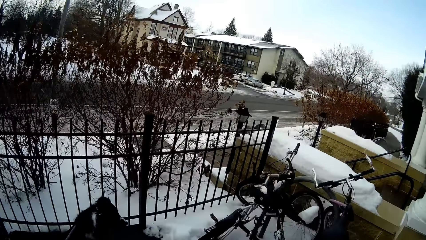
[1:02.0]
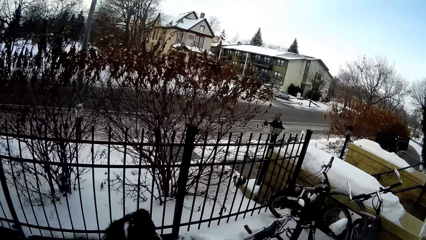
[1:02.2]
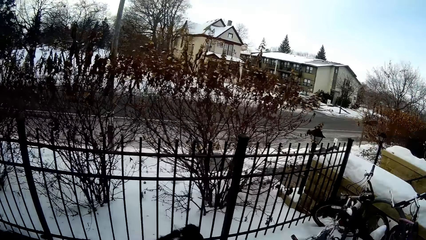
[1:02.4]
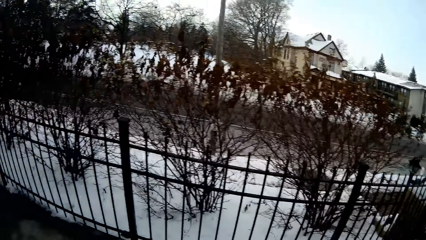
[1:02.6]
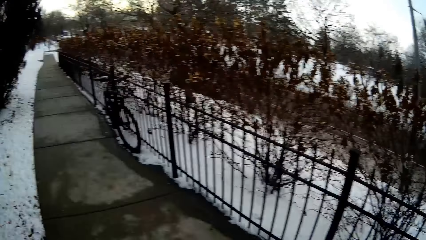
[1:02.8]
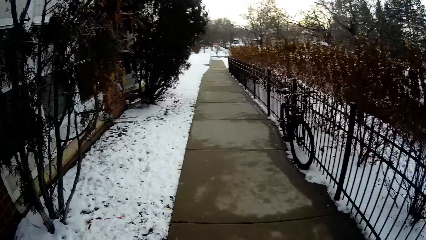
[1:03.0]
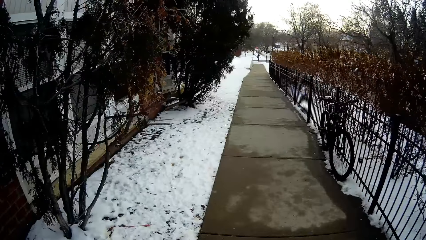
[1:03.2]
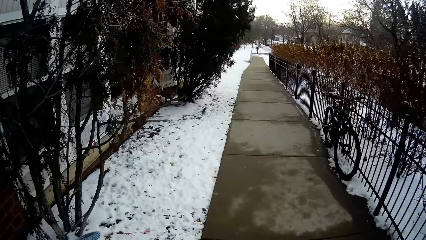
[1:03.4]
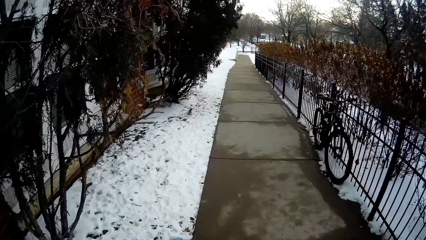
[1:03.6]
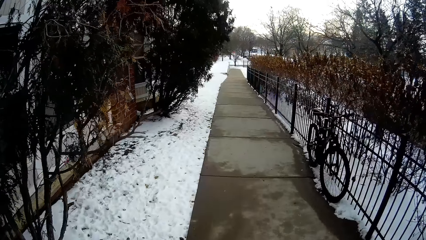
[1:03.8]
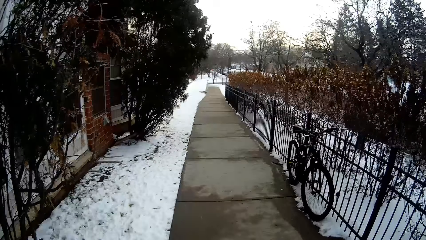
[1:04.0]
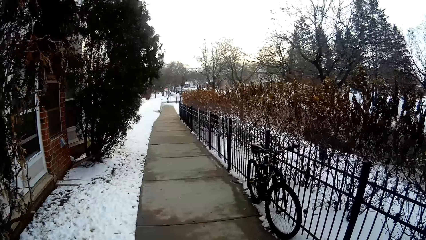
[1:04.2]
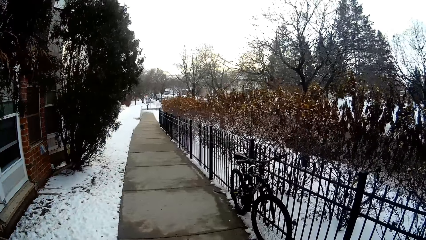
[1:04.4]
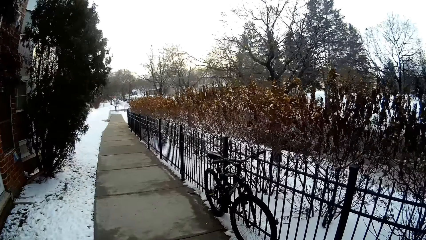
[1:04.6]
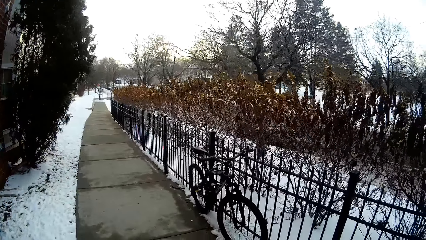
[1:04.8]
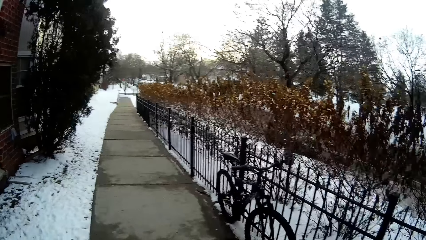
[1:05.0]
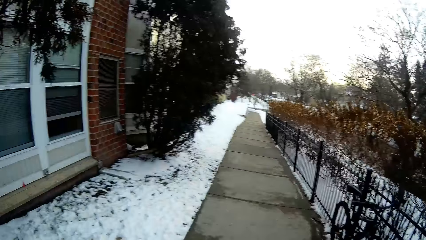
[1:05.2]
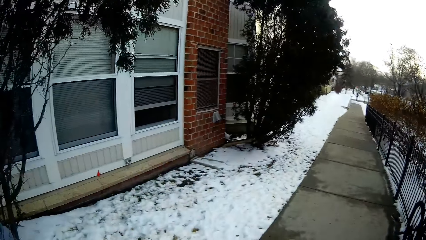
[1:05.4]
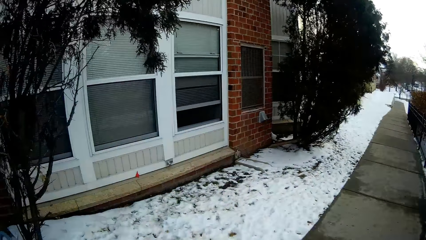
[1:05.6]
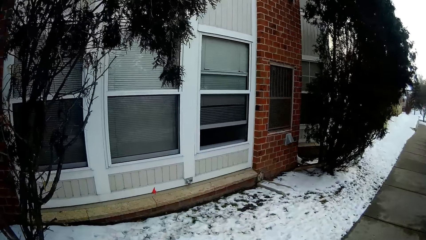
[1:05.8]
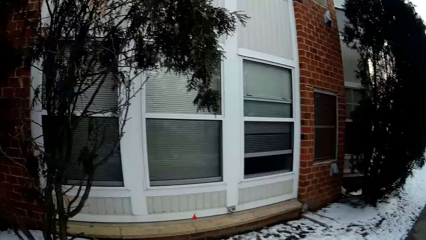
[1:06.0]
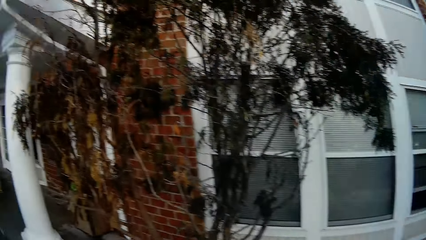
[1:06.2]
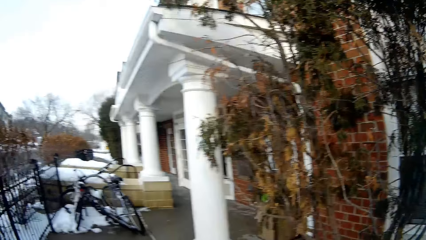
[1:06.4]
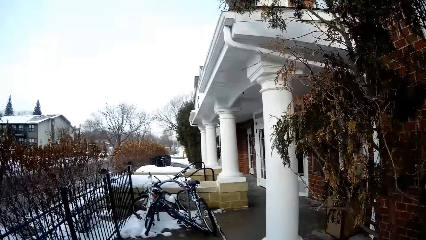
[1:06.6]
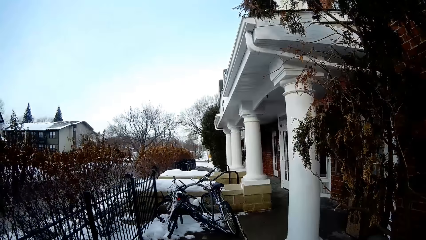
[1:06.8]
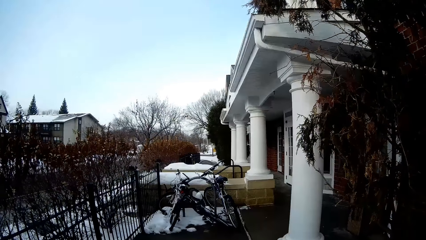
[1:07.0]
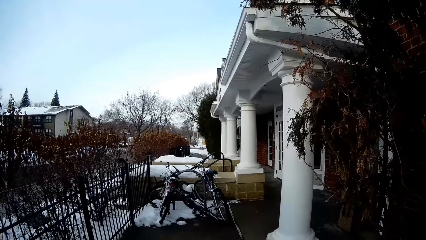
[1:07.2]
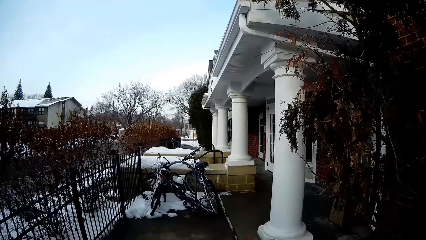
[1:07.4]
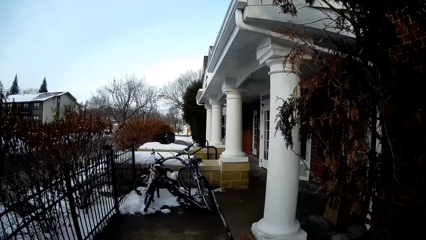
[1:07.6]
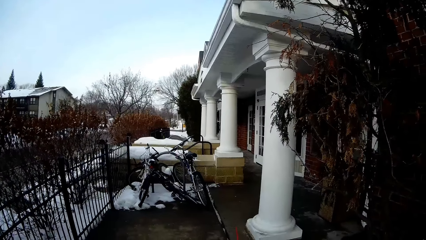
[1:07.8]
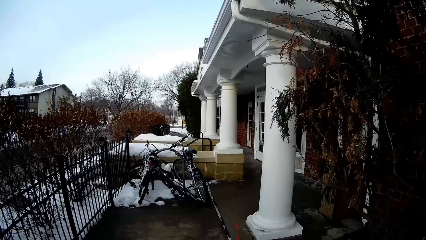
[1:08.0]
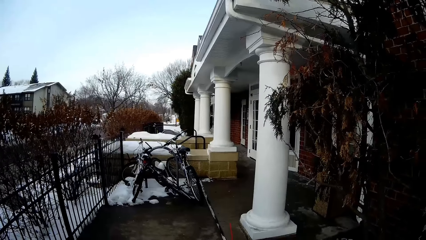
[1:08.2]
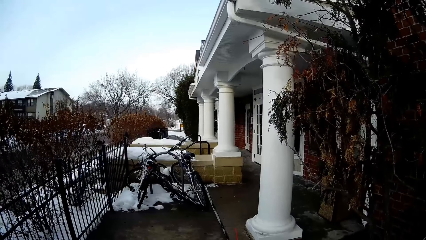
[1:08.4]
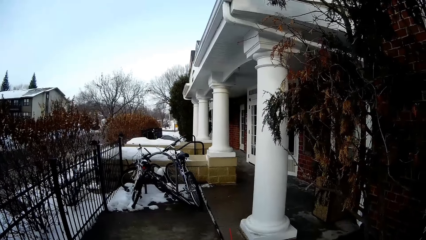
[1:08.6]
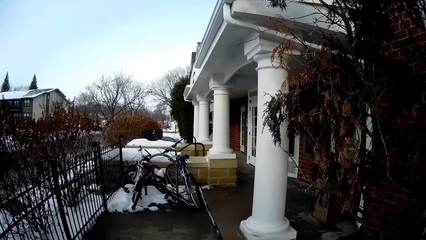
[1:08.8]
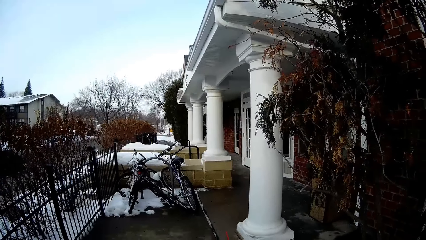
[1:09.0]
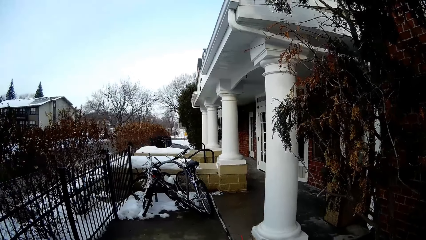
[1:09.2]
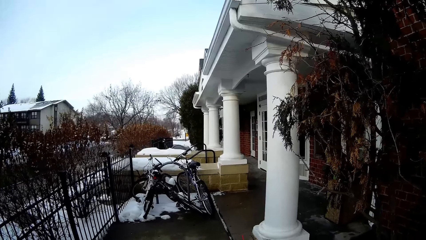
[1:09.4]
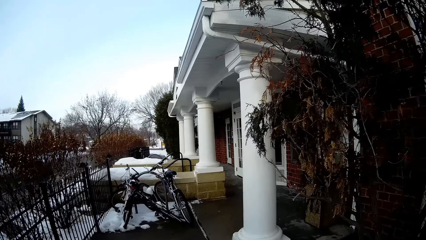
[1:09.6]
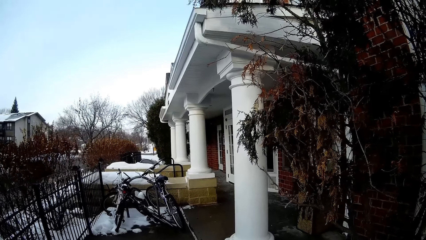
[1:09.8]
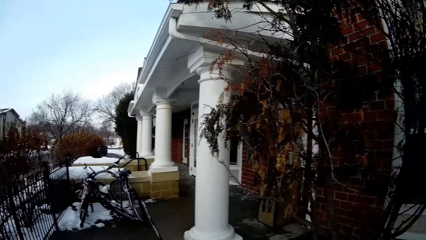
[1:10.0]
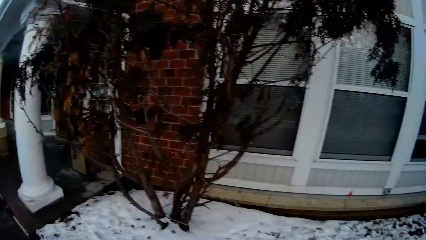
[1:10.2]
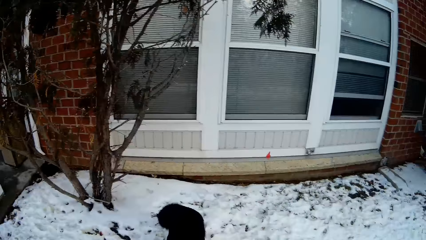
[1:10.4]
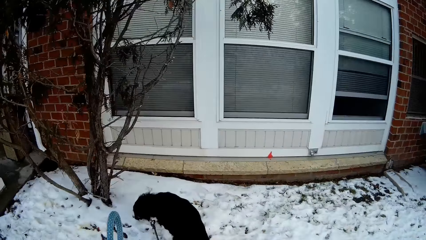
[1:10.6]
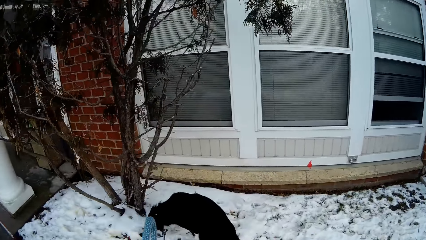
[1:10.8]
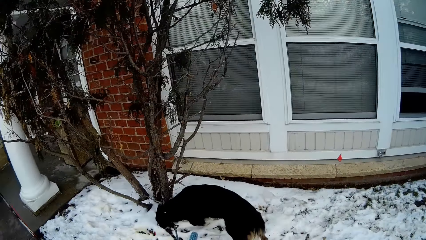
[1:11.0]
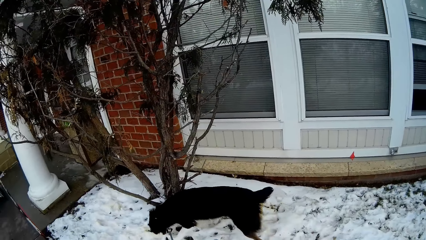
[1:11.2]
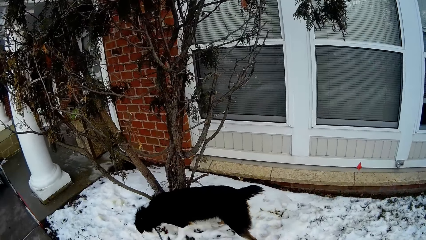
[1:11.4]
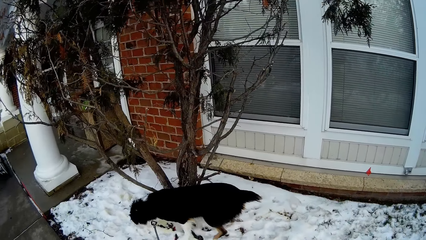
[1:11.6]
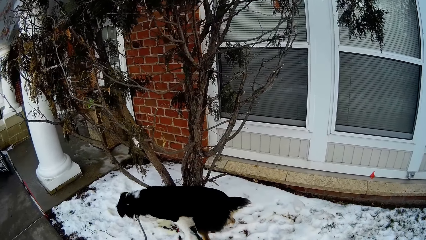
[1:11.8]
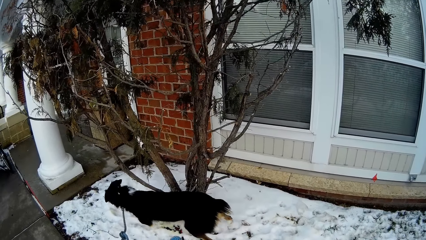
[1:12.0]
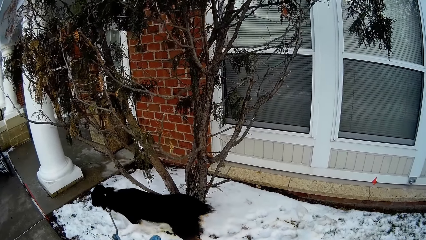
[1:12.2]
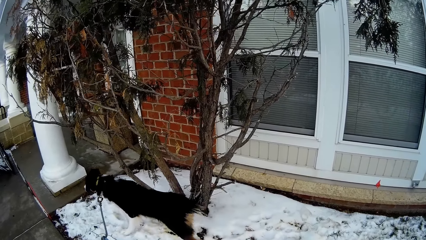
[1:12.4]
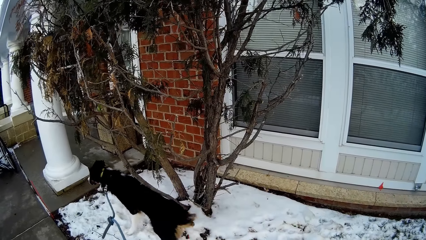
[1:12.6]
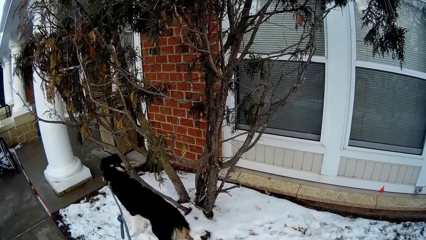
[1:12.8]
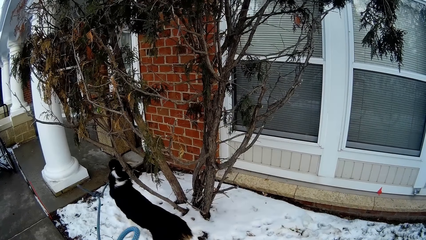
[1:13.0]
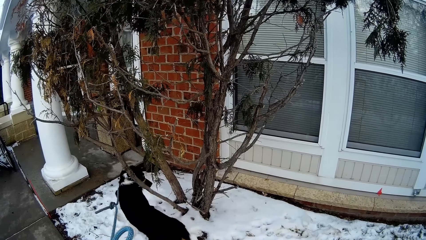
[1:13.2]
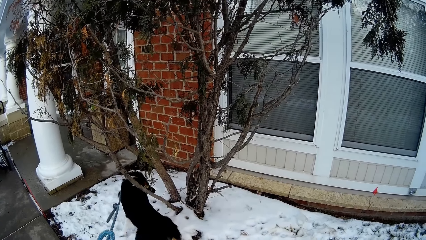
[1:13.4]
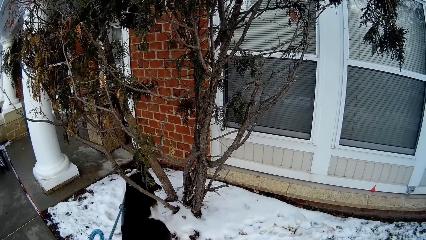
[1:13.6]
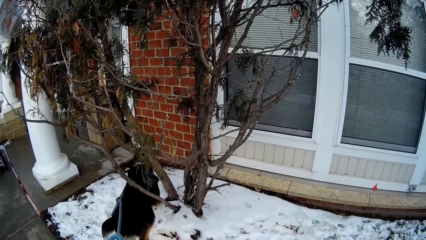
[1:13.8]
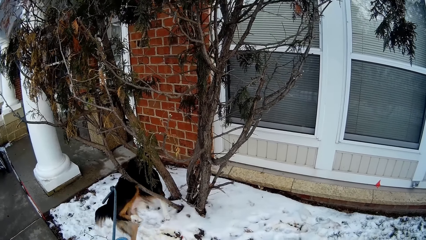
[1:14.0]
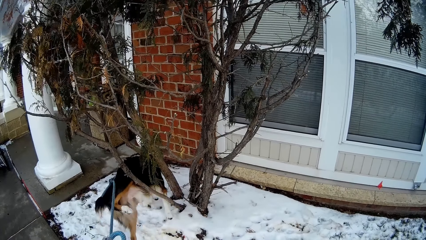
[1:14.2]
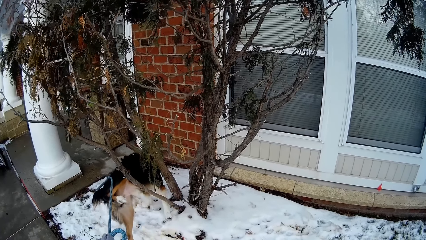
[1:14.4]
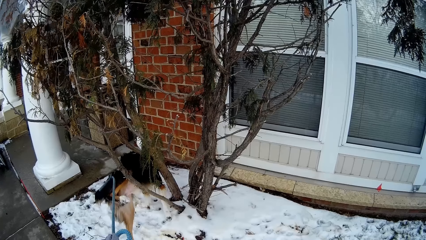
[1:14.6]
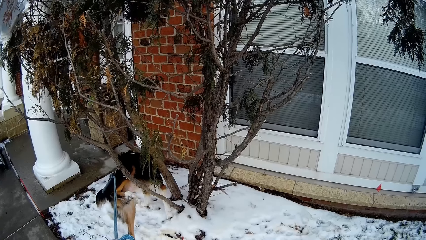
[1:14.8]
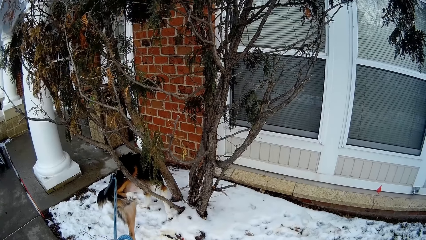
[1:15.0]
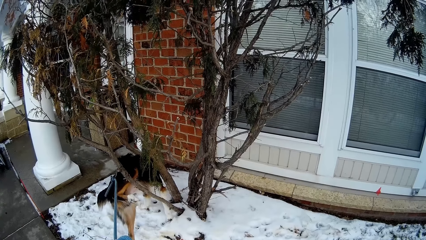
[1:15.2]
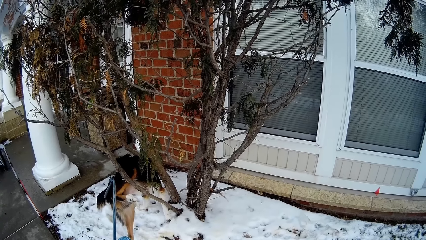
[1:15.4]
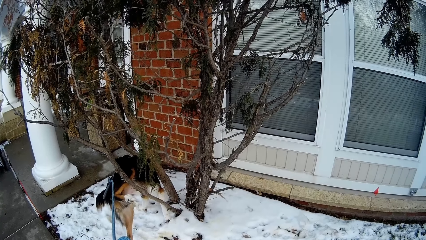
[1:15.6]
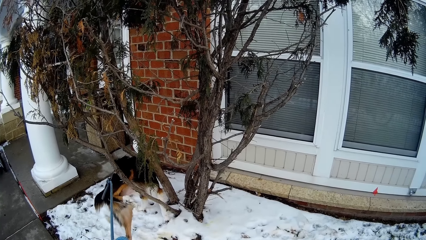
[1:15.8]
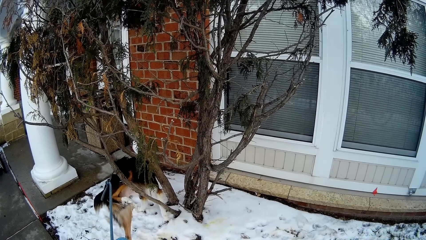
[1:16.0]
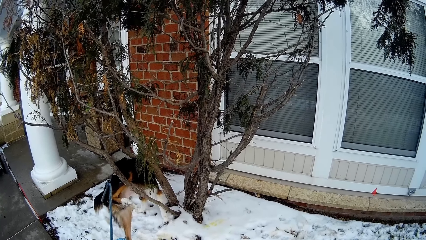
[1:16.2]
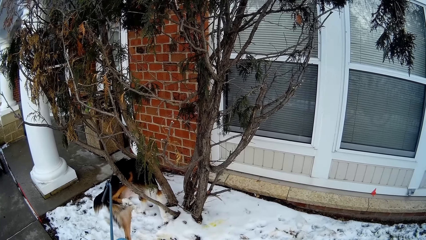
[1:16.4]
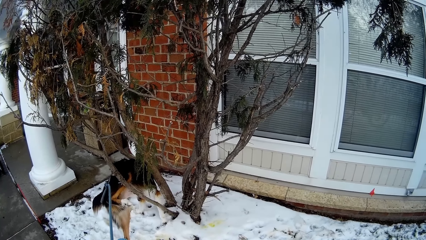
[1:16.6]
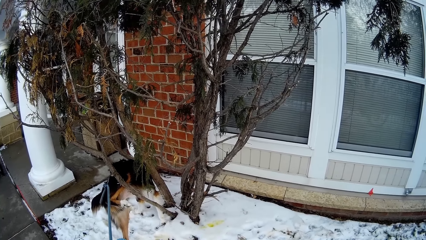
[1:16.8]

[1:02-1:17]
The camera wearer holds the dog rope. They stand outside. They stop on the road.
